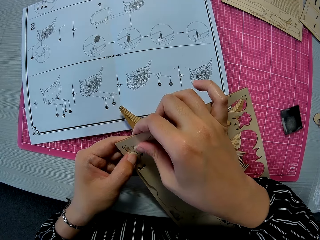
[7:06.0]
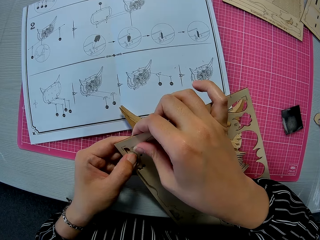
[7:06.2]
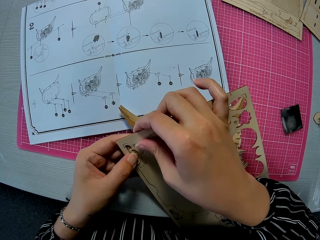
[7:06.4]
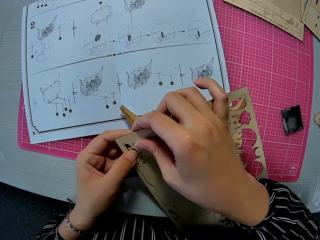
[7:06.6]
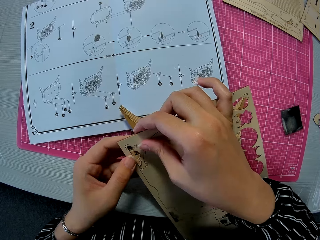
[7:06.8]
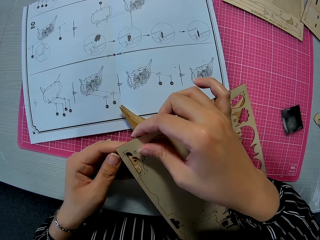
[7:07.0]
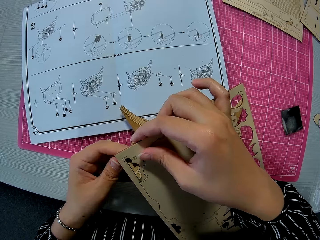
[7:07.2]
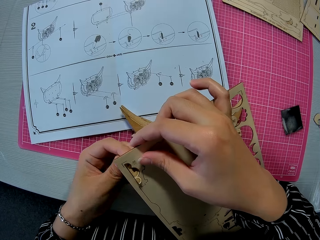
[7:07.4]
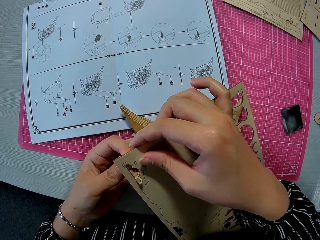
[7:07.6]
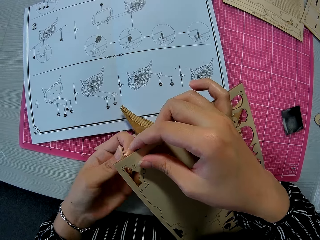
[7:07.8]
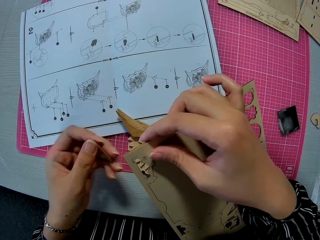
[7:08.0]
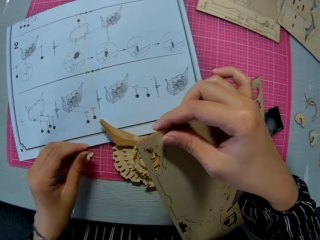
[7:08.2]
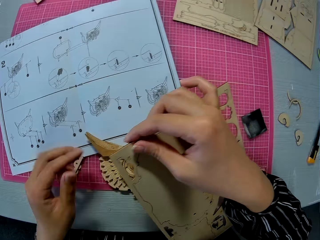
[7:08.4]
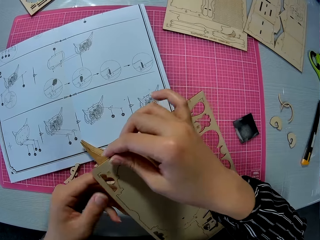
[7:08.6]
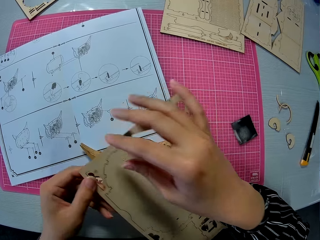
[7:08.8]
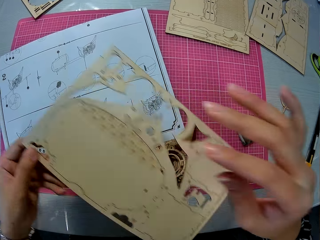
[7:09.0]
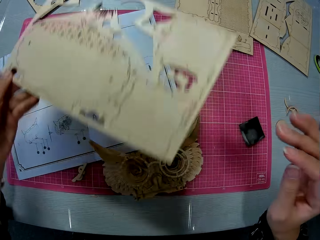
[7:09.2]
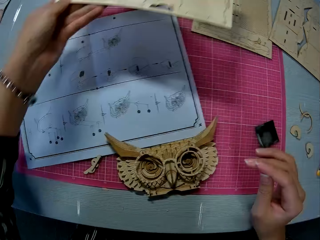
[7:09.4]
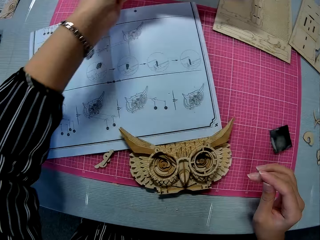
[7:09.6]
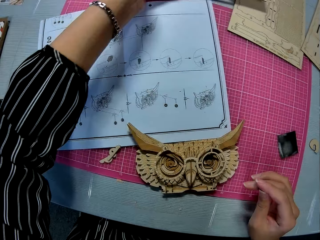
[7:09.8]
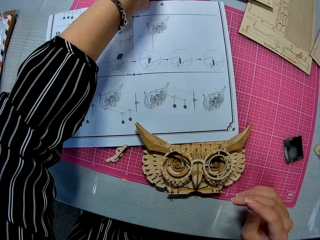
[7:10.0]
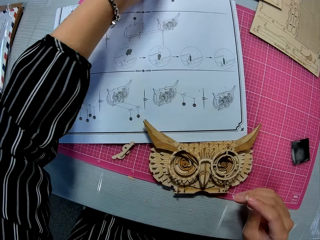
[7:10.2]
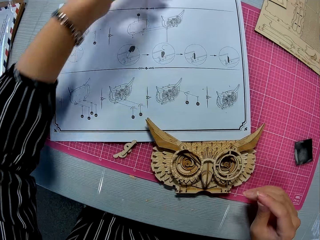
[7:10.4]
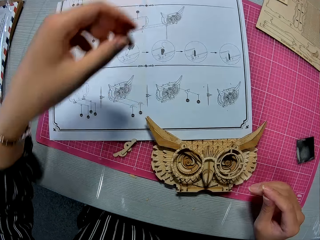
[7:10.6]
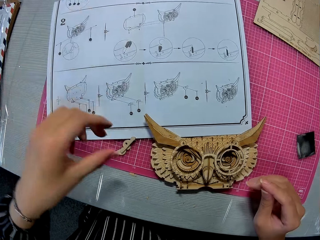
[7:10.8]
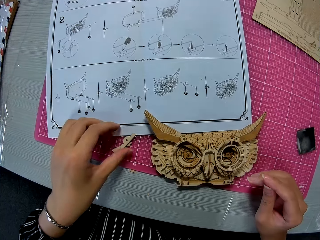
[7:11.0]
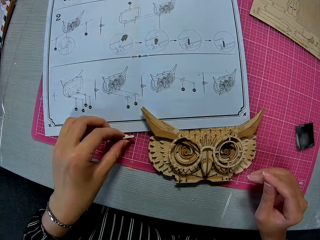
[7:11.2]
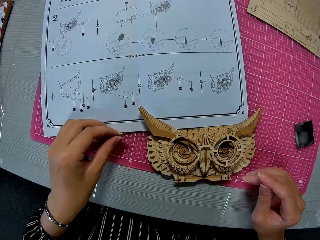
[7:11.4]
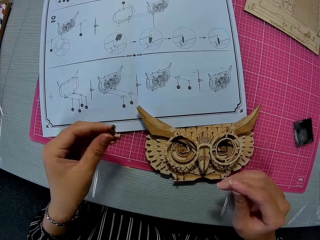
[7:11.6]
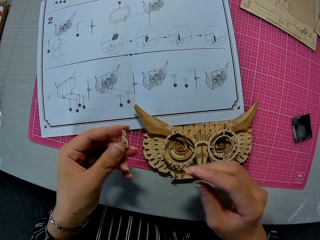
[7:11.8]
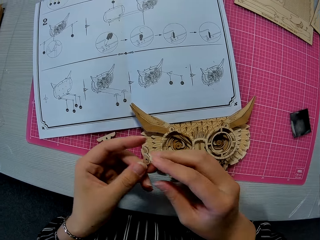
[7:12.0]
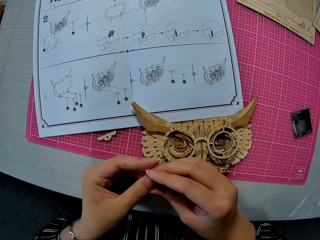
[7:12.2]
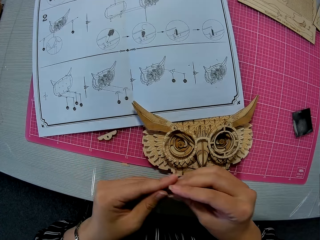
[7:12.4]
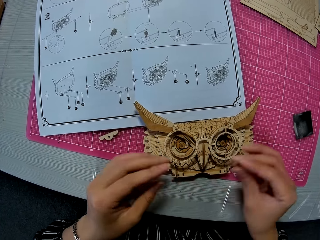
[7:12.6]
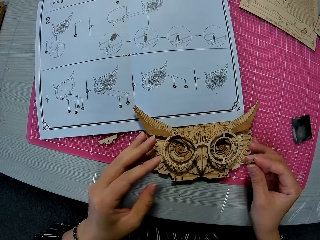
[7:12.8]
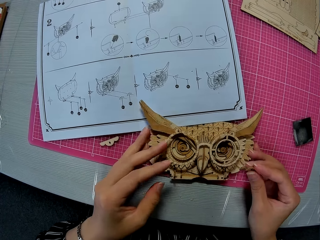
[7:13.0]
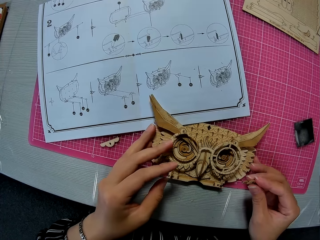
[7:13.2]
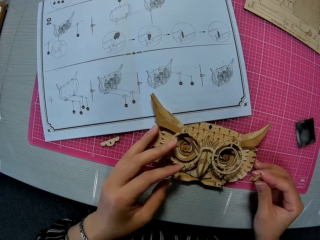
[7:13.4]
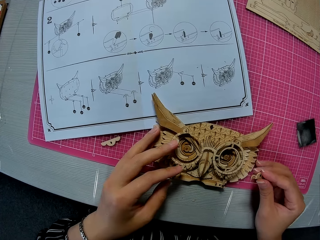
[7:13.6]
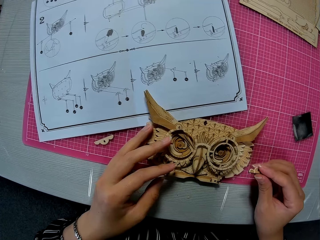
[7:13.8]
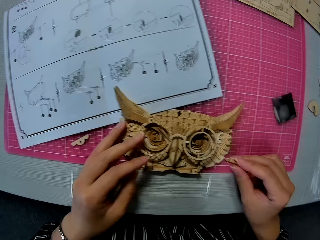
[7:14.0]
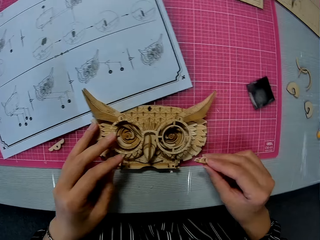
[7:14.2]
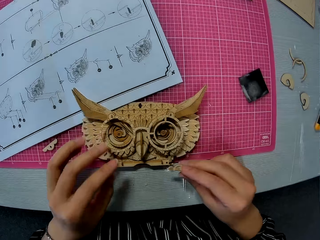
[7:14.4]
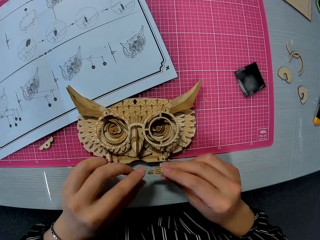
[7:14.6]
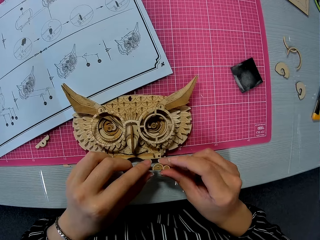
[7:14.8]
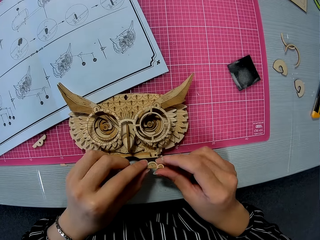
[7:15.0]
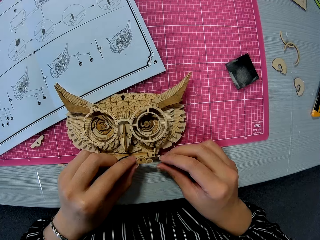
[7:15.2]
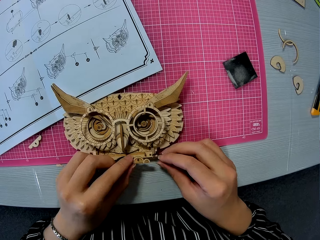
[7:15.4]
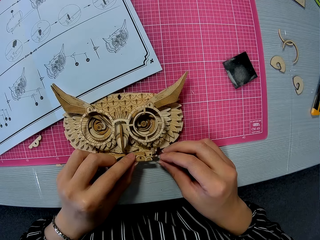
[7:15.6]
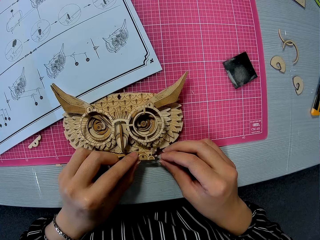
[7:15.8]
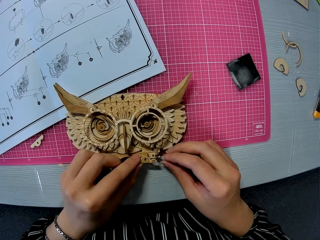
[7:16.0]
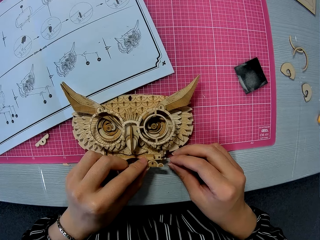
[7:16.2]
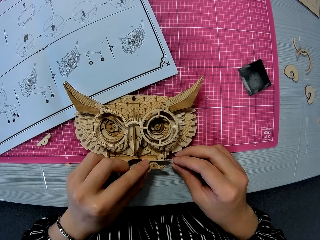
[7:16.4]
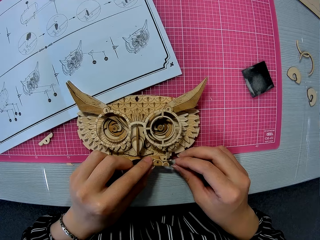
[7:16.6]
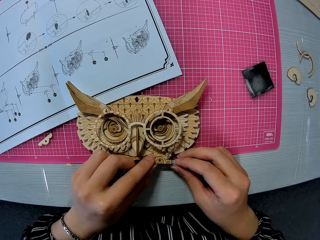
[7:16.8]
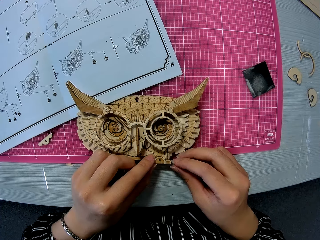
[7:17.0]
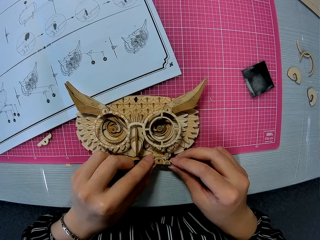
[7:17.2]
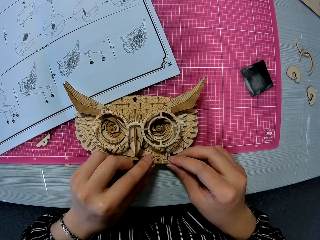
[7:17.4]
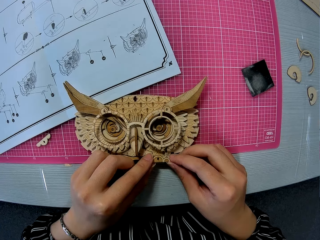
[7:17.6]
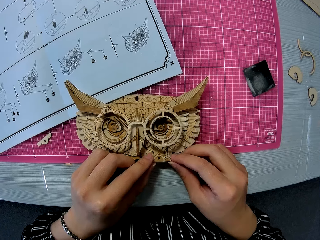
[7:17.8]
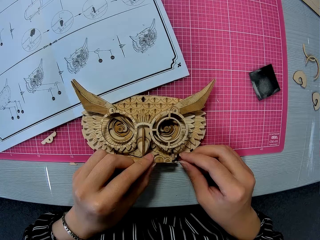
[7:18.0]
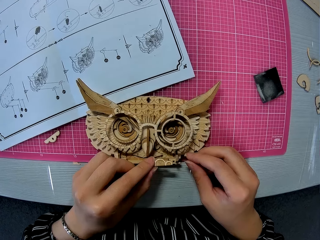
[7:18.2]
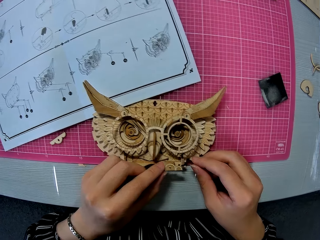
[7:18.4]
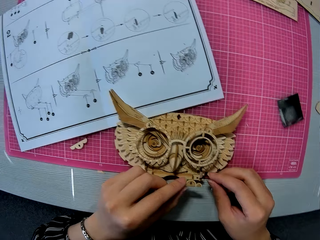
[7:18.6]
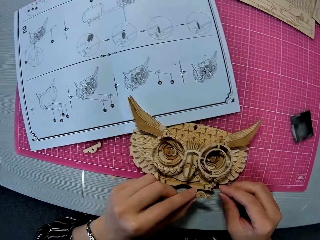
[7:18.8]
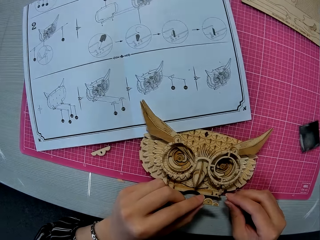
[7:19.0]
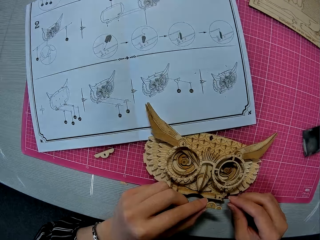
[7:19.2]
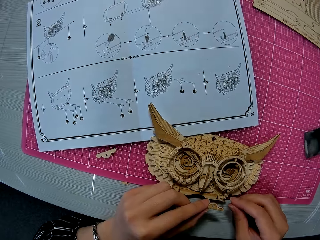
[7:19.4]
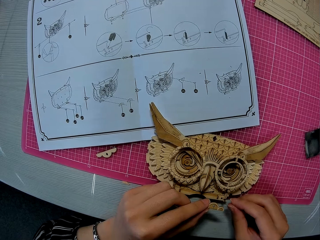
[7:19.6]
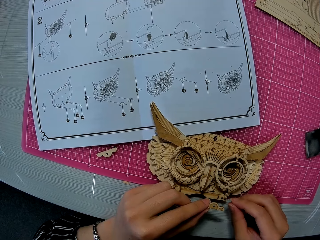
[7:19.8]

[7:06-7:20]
The camera wearer puts the laser cut on the table. She drops the puzzle sheet on the table. She picks the small piece on the cutting mat. She passes the small piece from her left hand to her right hand. She adjusts the assembled wooden puzzle piece. She places the small piece on the assembled wooden puzzle piece.

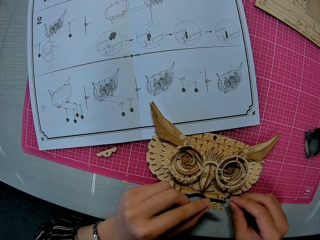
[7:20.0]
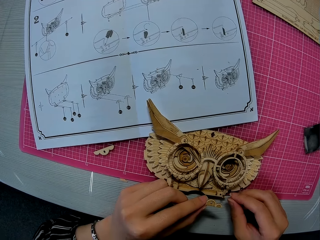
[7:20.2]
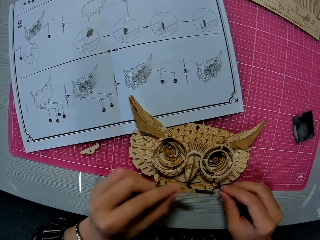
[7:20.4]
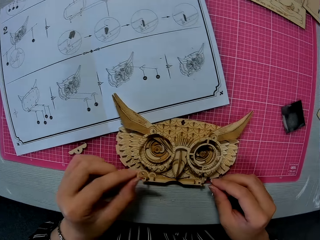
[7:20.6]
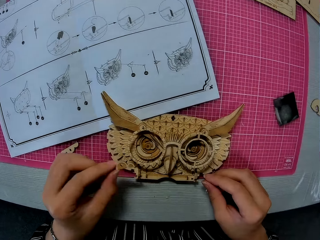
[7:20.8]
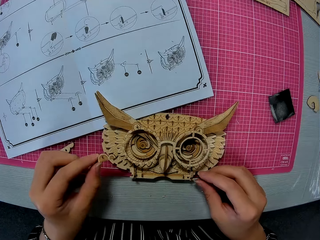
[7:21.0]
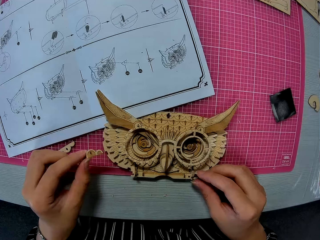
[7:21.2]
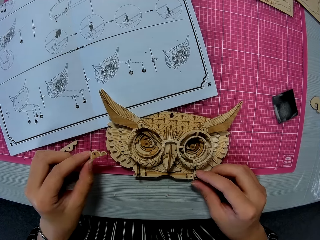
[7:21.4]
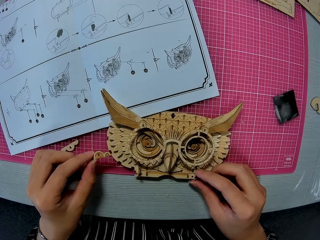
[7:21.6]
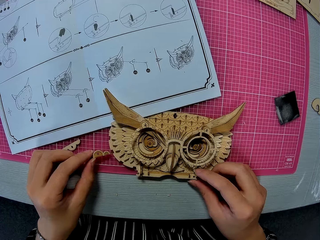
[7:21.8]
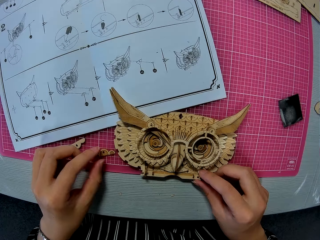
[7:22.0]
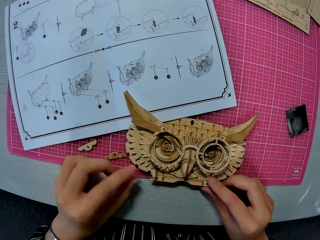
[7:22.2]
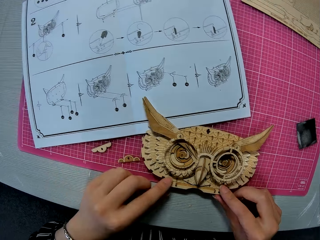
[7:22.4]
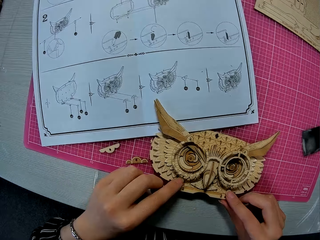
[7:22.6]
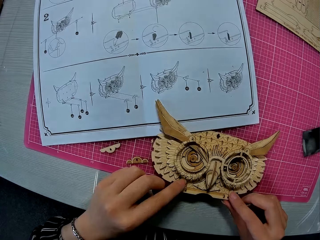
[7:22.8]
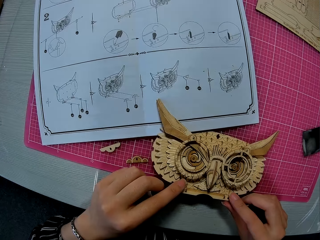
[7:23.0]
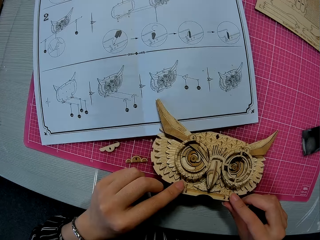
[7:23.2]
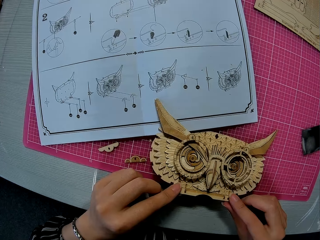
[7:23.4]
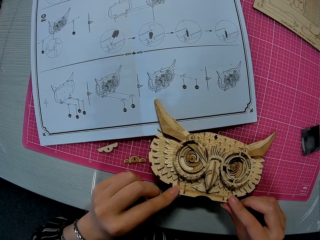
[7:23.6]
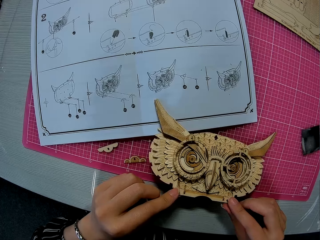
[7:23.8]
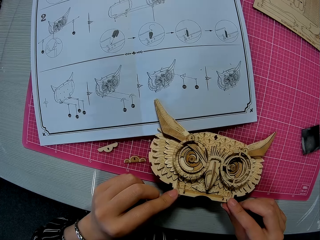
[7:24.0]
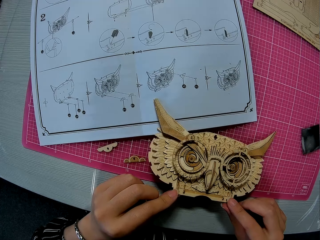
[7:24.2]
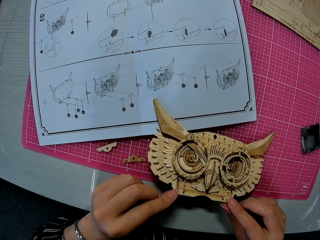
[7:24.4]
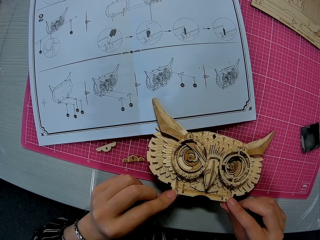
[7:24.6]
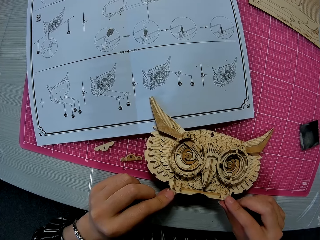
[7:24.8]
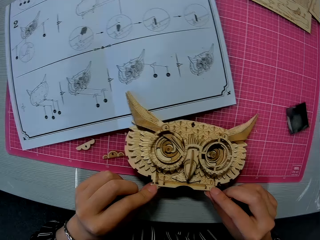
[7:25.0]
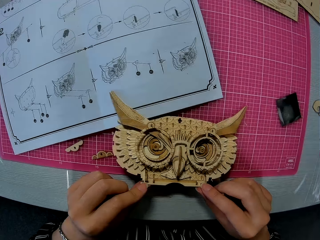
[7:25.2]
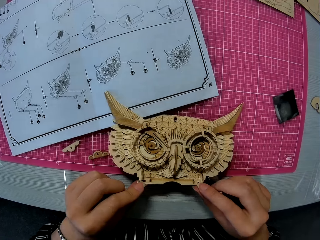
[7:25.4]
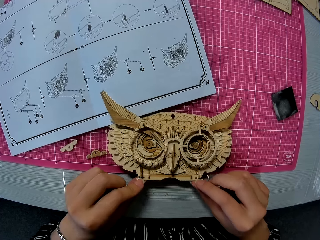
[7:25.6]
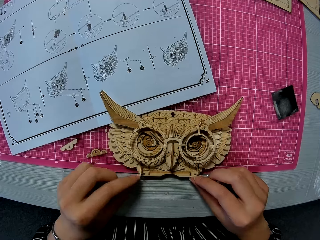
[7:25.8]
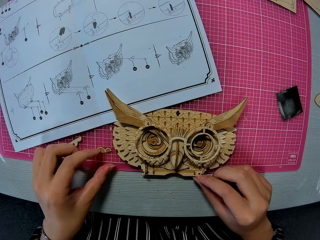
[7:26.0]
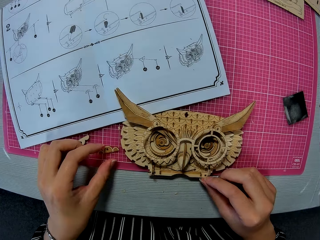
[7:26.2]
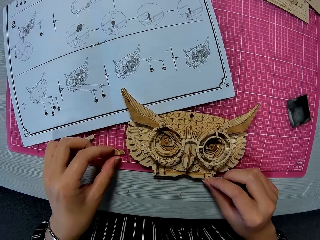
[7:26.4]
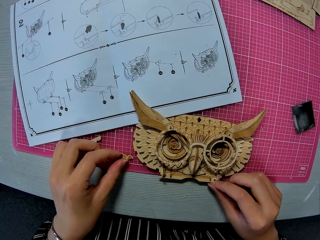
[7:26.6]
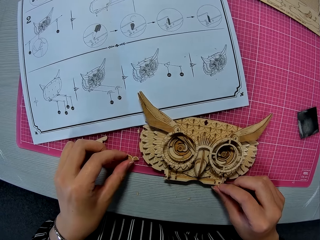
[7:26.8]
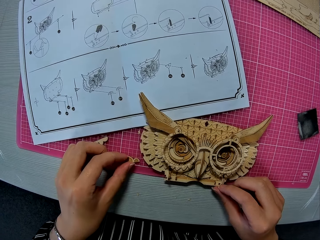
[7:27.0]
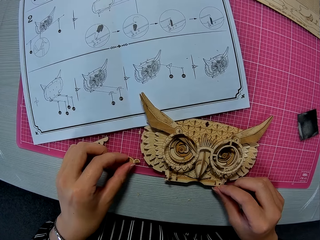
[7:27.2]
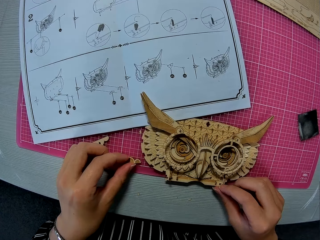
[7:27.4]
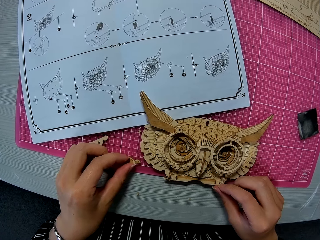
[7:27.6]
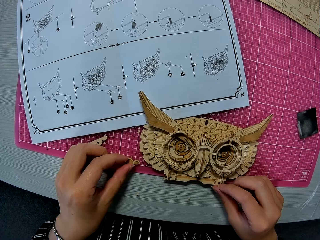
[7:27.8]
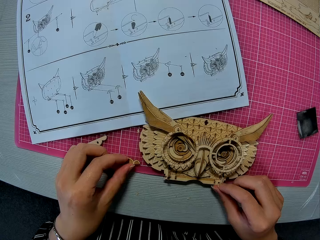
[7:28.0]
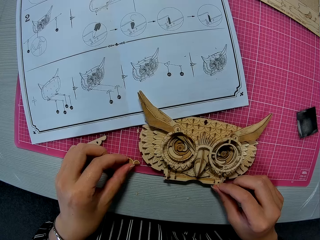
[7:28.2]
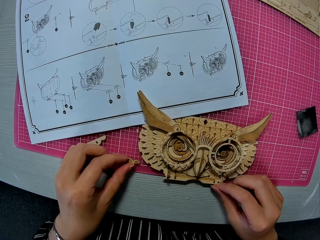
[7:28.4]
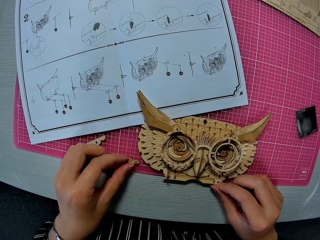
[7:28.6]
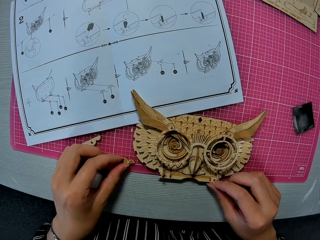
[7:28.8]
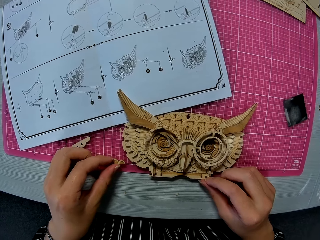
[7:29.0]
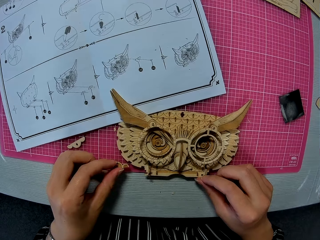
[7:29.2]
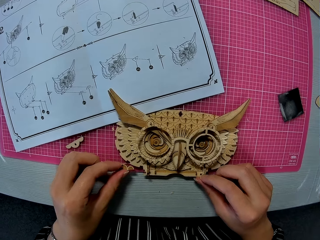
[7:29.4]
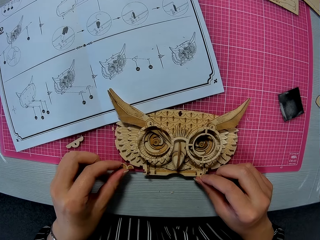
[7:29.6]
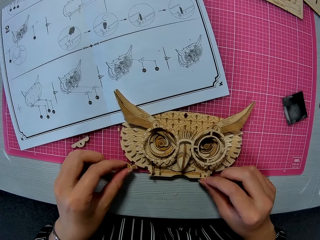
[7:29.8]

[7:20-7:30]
The camera wearer drops the small piece on the cutting mat. They tilt the assembled wooden puzzle piece. They hold the owl storage box. They pick up the small piece on the cutting mat.
